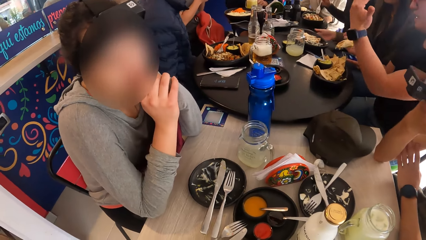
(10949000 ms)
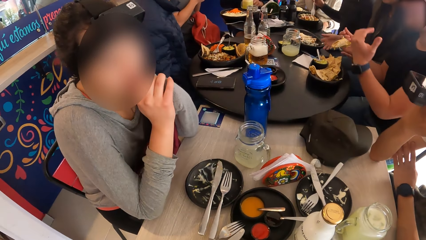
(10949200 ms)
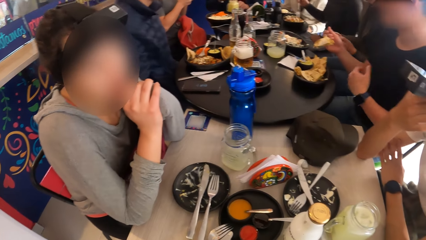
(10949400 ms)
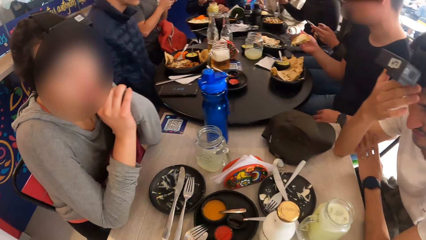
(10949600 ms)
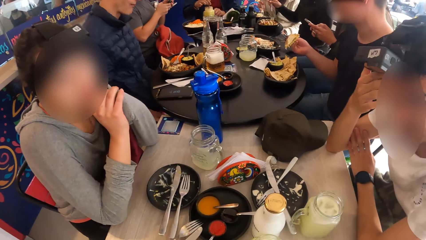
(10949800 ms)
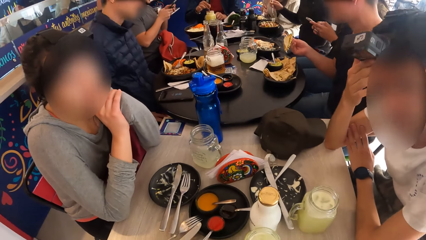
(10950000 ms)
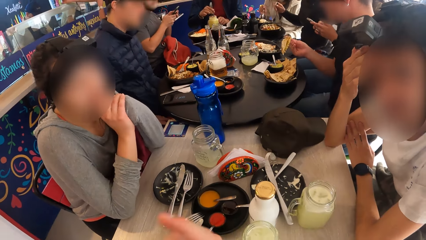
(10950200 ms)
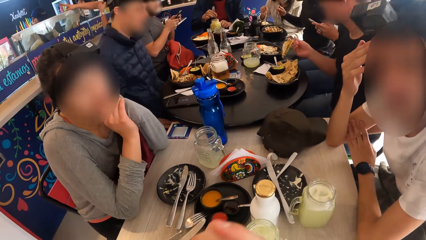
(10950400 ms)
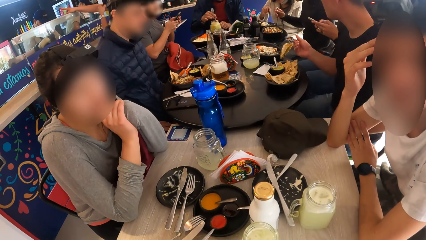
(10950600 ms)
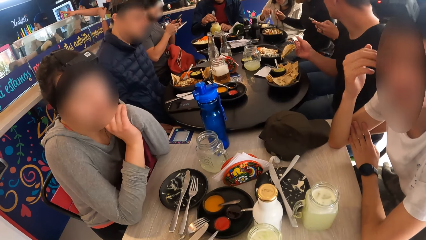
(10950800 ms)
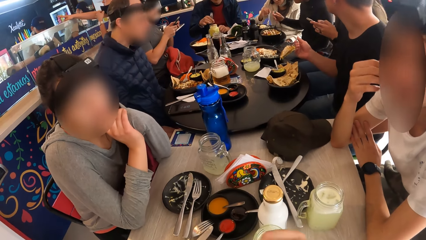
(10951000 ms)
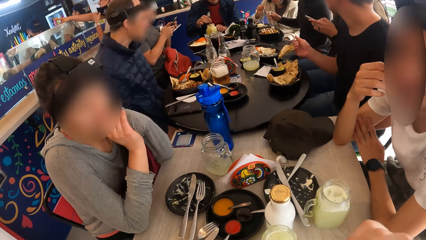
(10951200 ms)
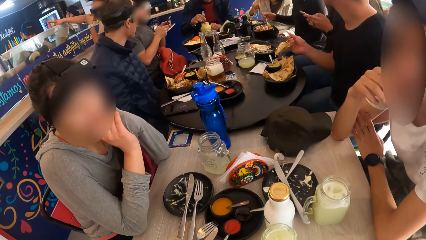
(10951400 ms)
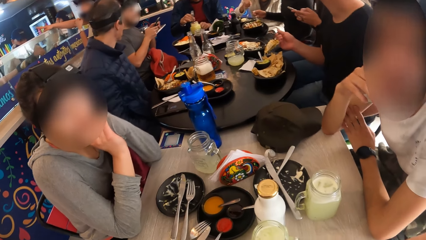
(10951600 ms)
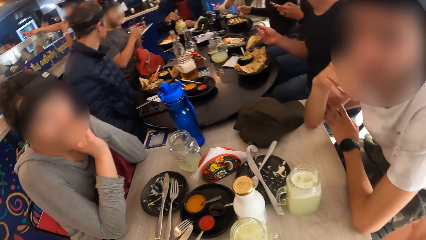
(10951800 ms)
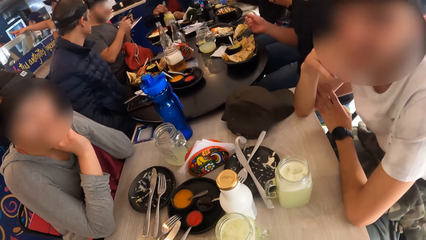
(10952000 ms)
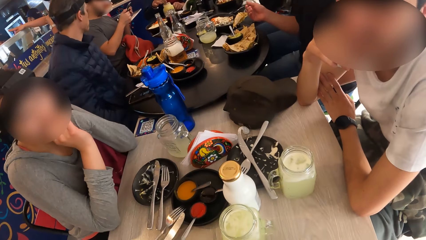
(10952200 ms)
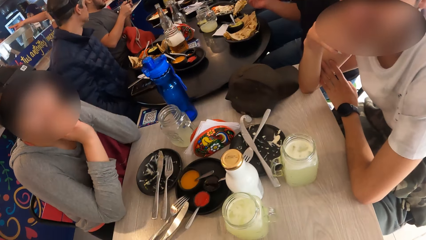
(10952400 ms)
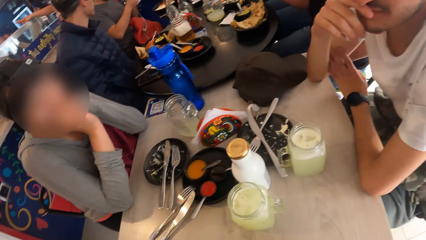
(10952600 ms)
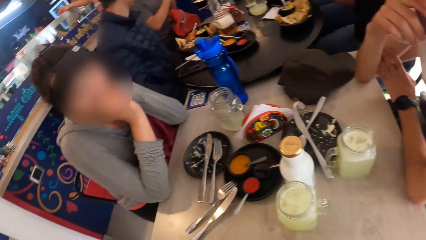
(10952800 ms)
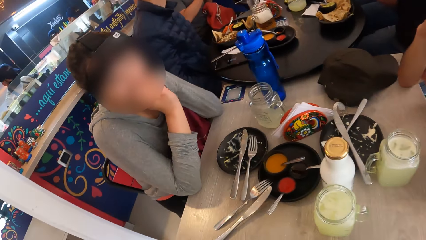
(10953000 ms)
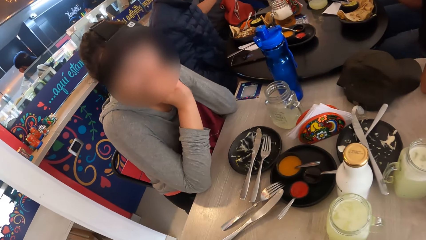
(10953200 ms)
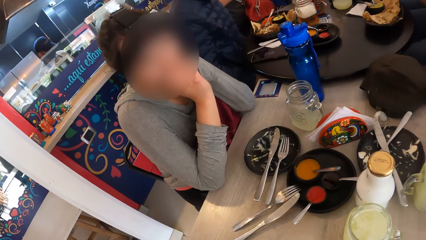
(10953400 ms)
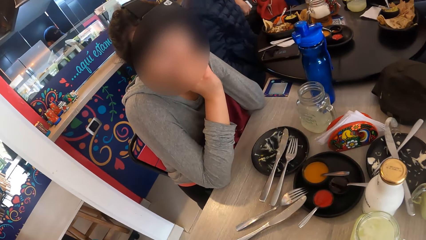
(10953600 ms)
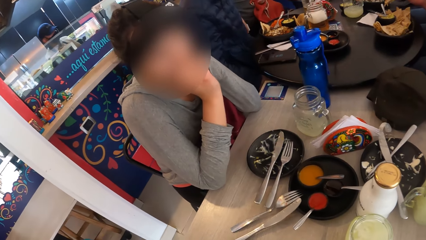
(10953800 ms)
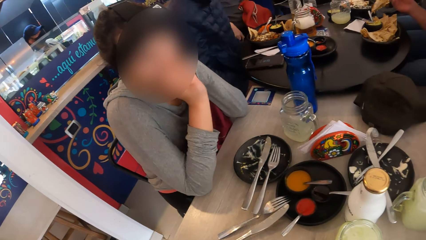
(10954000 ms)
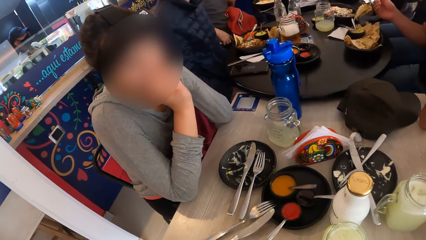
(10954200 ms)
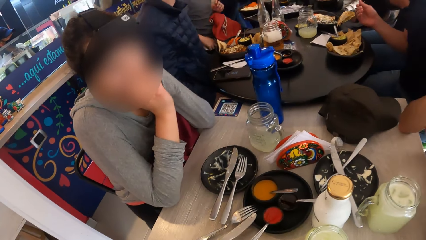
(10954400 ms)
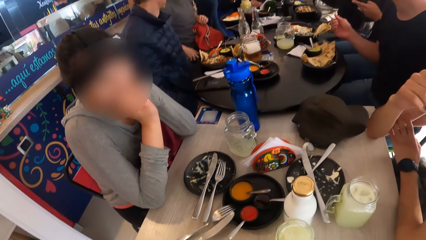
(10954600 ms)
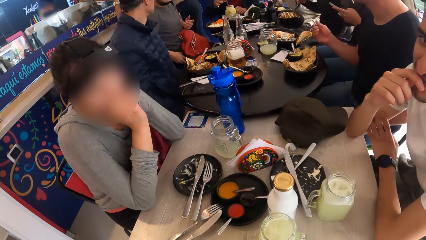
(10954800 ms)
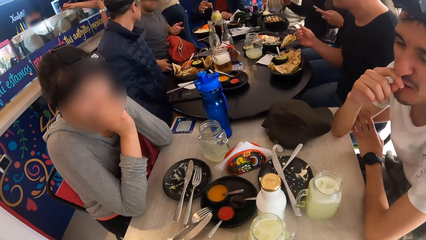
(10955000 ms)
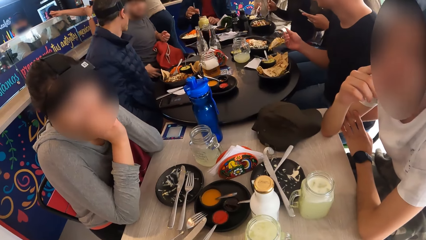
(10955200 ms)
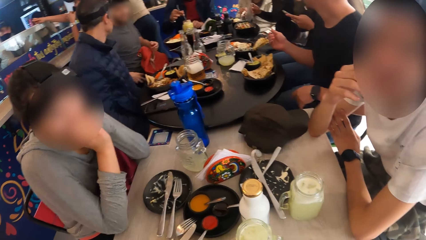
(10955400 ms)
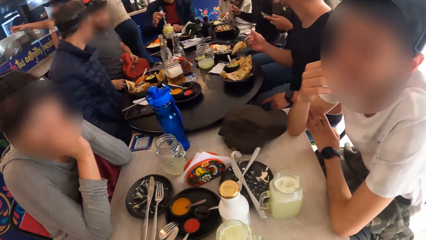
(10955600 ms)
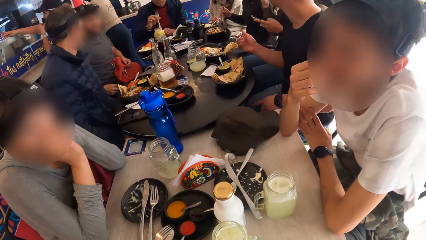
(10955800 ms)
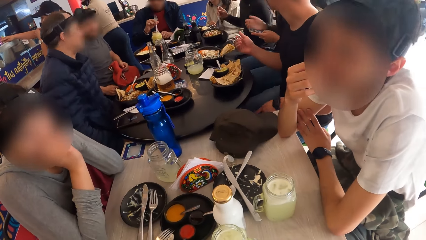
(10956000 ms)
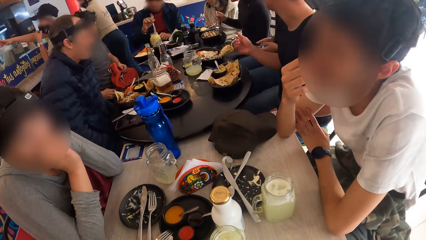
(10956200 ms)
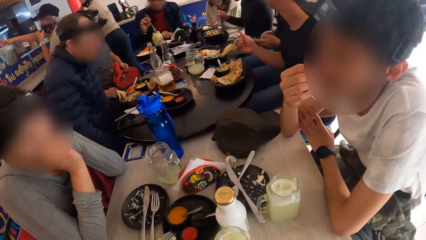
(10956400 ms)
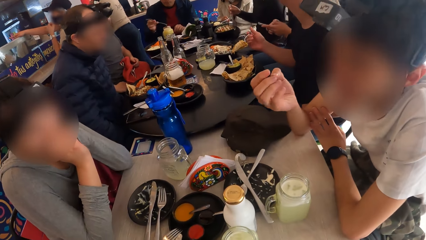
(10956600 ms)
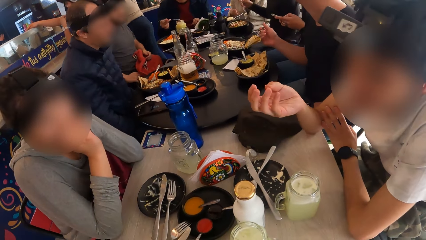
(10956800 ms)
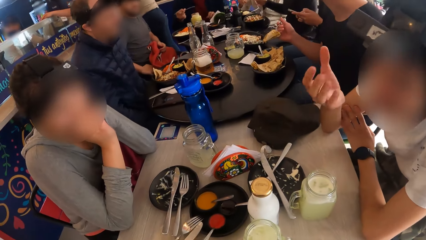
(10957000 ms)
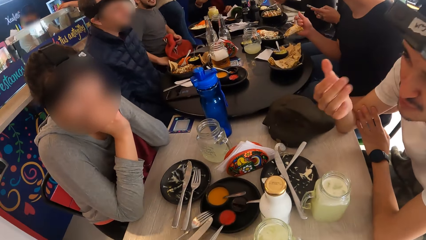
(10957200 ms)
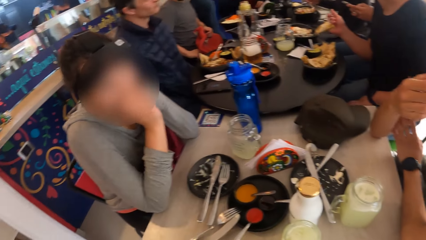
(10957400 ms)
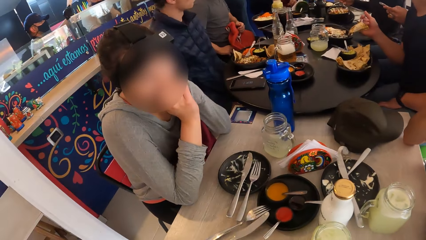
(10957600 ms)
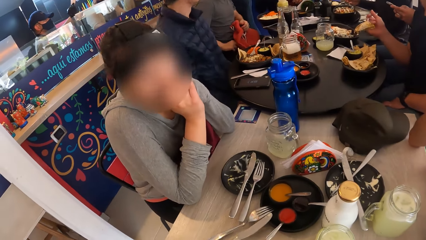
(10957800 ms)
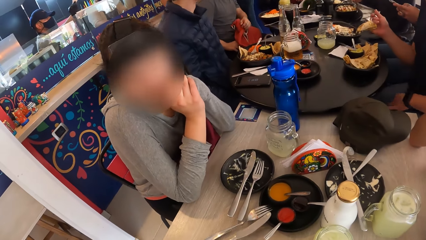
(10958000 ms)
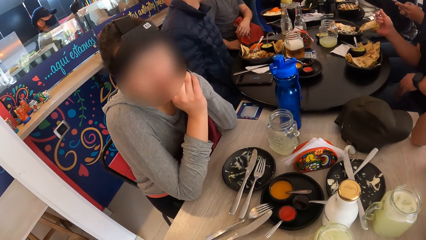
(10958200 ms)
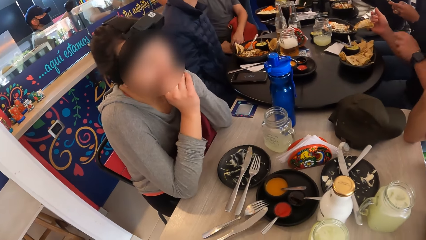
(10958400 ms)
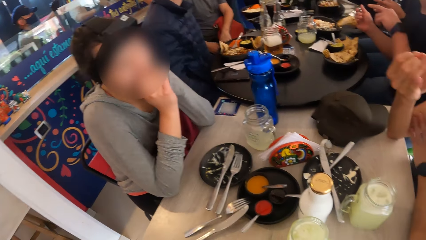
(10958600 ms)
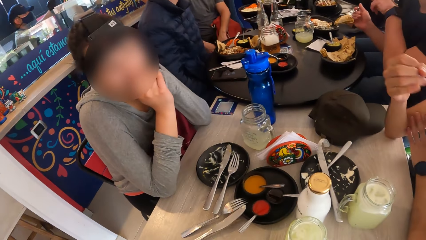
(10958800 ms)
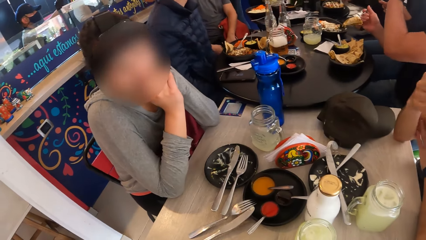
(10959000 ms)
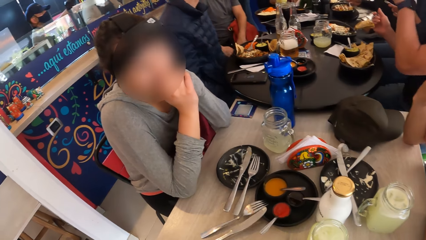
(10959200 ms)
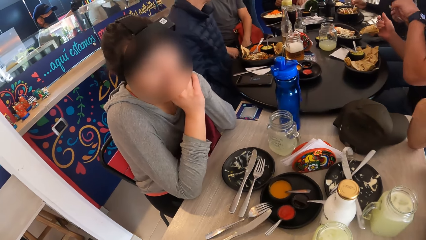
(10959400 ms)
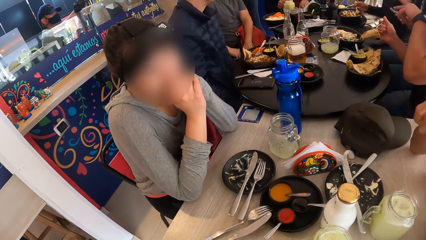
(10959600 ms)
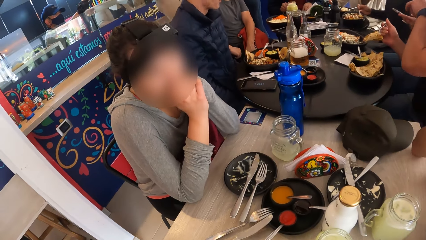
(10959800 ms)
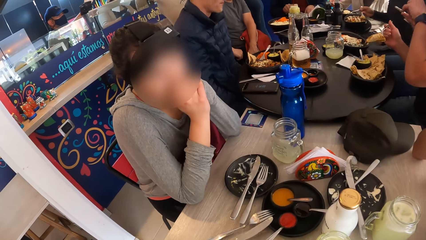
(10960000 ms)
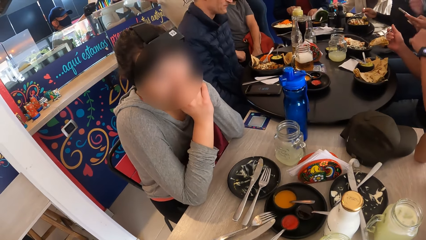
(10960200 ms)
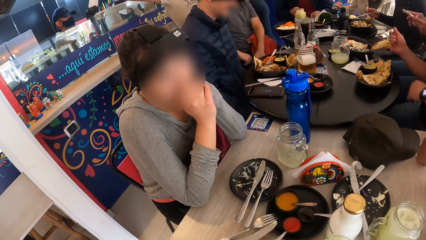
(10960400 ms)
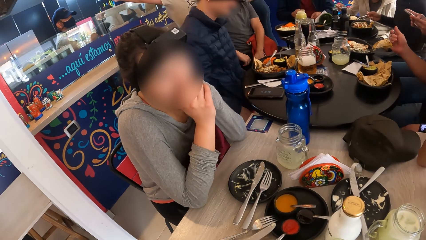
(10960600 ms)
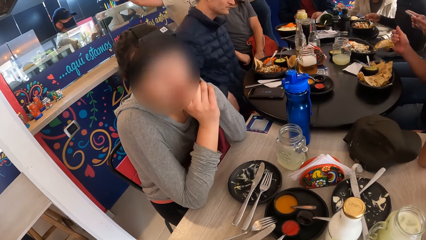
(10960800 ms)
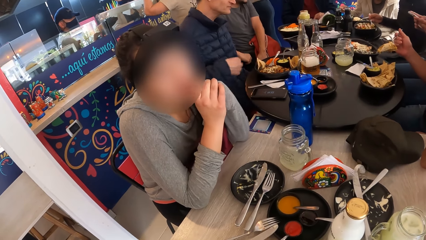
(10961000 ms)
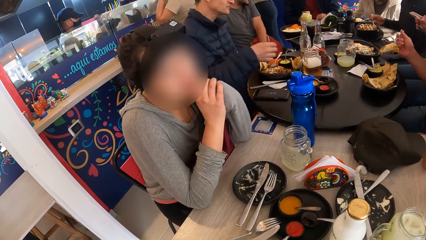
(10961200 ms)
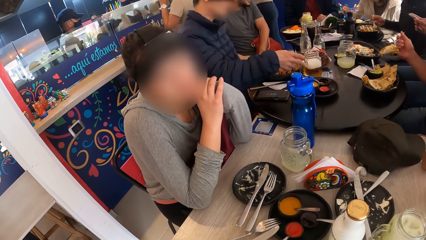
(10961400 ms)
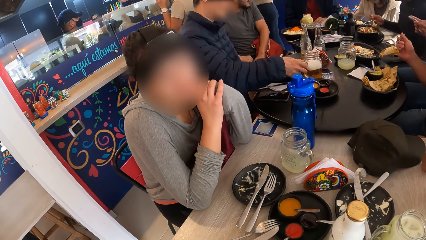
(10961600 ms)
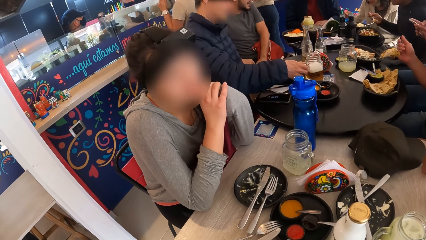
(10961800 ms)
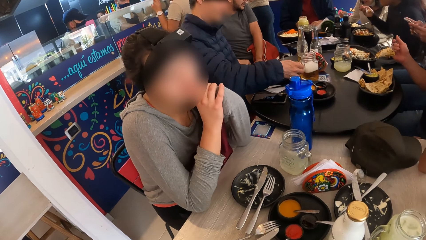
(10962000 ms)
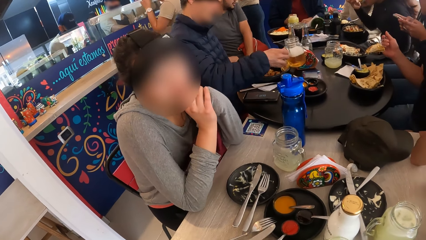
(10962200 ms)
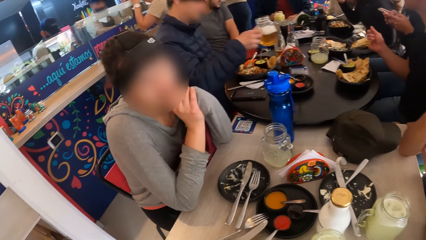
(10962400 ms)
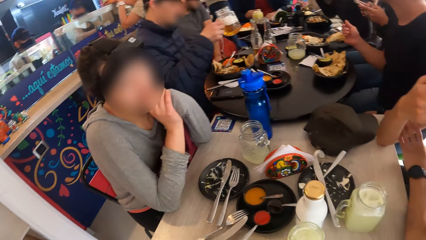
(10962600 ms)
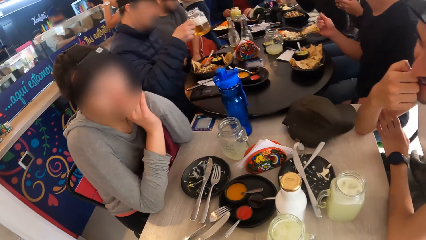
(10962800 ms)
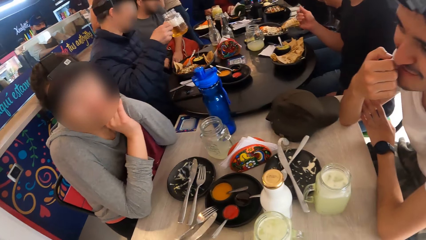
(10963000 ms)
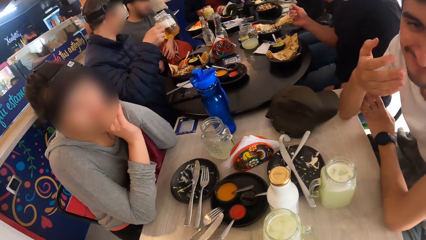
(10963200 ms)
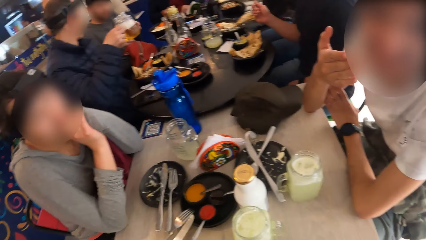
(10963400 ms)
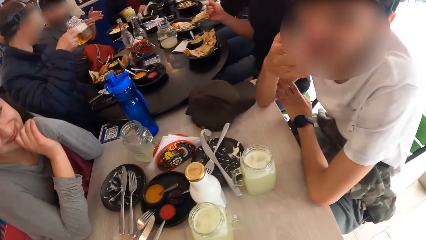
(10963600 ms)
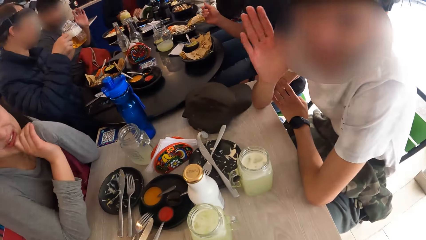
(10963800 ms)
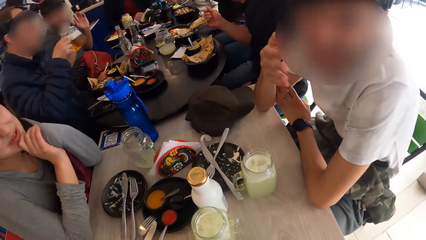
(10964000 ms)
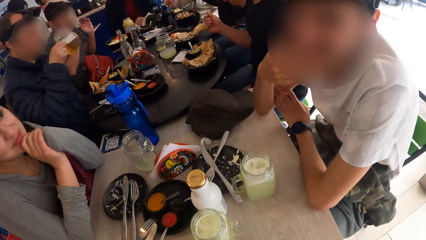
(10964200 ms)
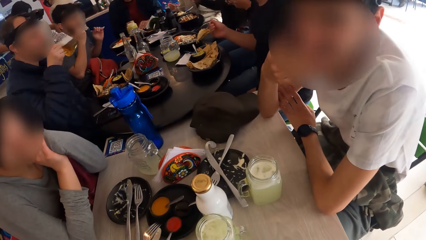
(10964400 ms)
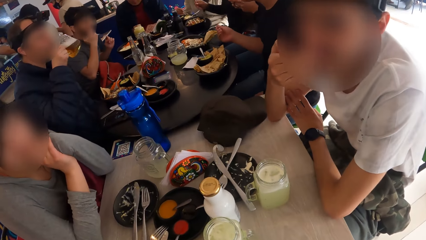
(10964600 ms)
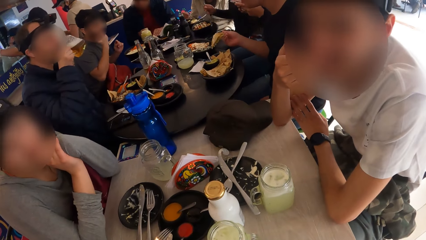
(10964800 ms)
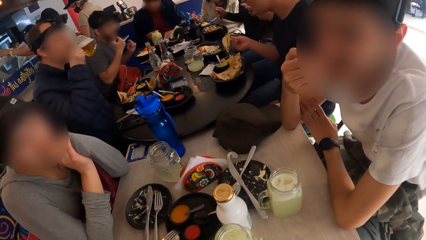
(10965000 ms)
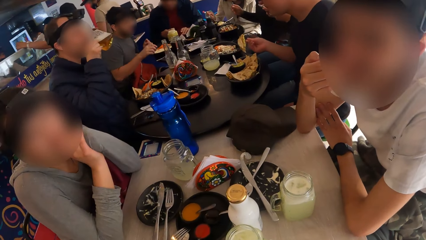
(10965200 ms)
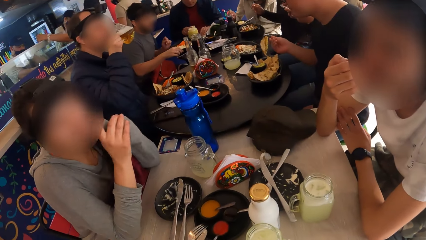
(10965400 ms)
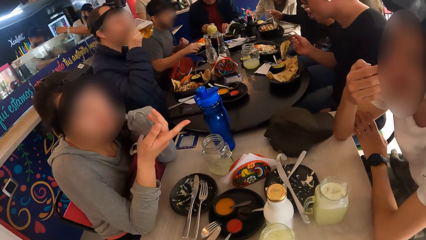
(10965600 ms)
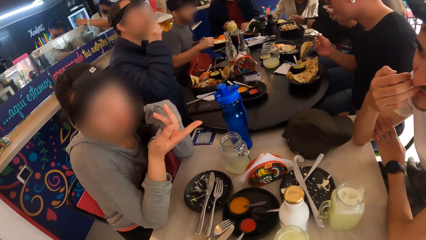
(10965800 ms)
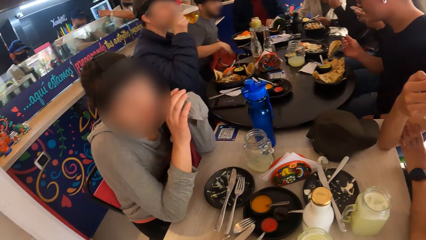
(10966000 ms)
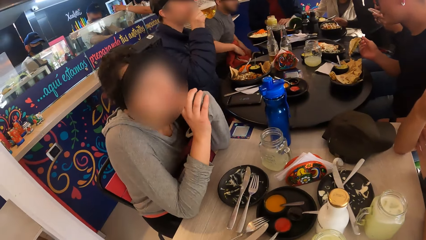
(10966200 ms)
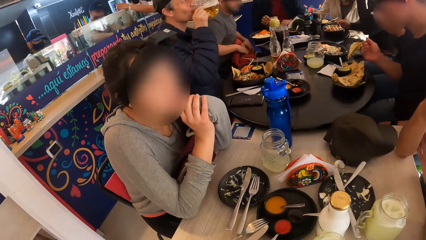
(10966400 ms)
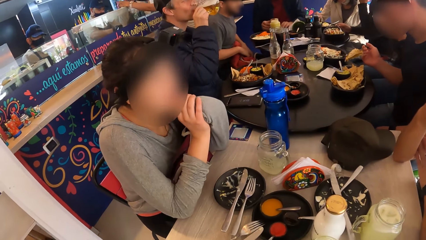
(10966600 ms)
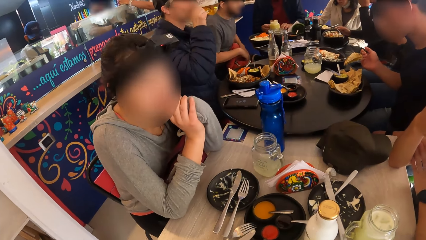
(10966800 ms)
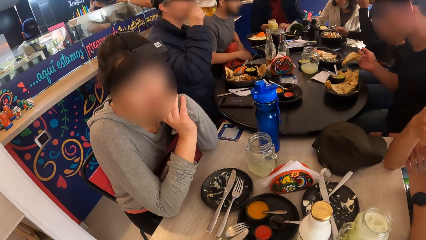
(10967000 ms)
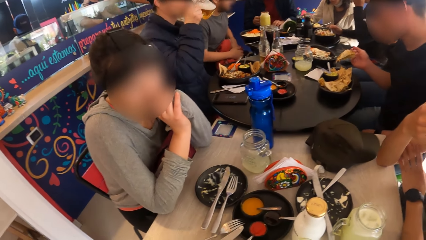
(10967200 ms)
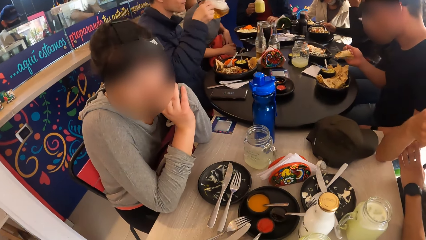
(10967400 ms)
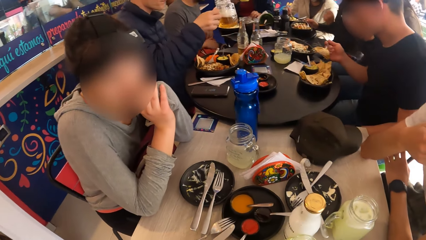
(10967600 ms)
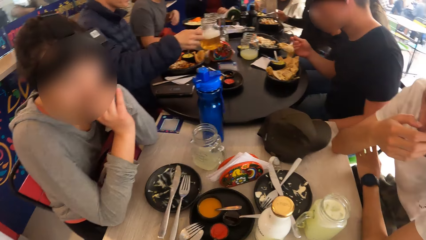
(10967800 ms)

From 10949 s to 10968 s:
A person sways a hand. Another person touches the face. The camera wearer sways a hand. A third person types on a phone. A man places his right hand under his chin. A fourth person converses with the camera wearer. The second person converses with the camera wearer. The second person converses with the fourth person. A fifth person picks a glass of juice on the table. The second person converses with the camera wearer. The fifth person drinks the juice. The fourth person converses with the second person.
